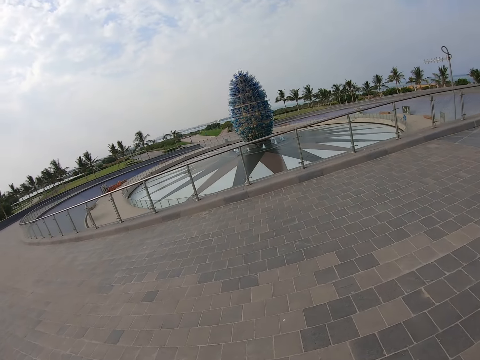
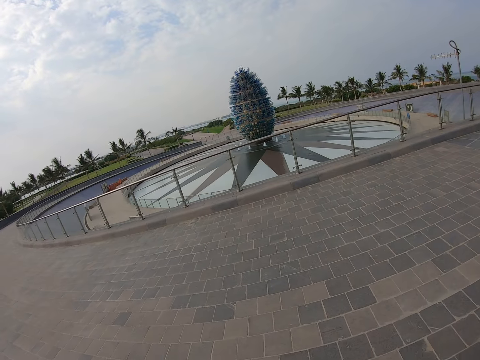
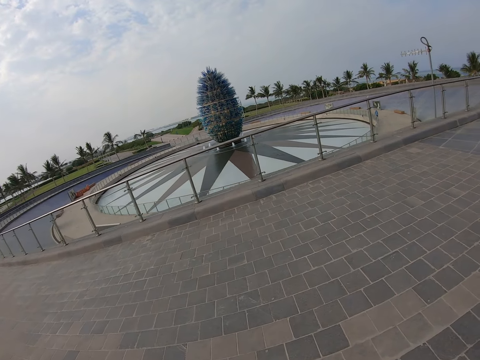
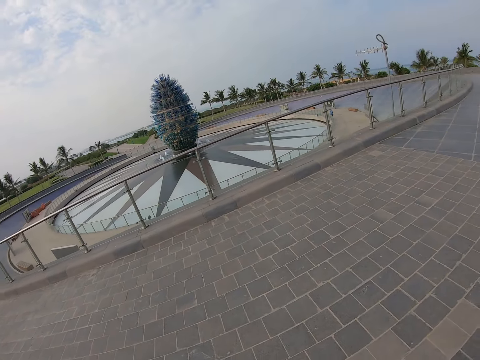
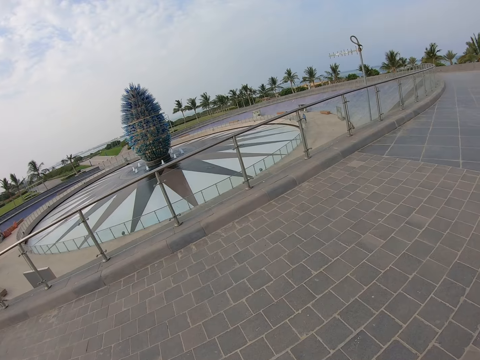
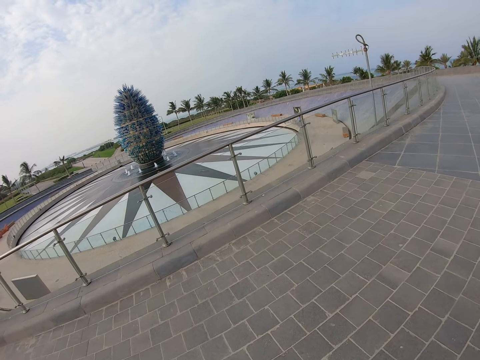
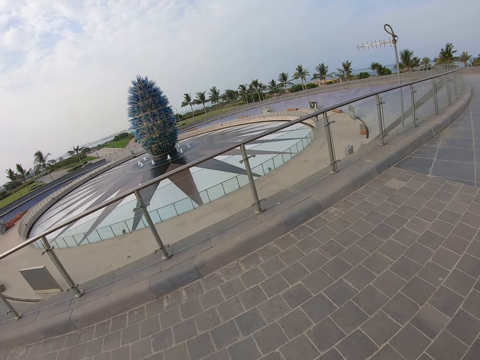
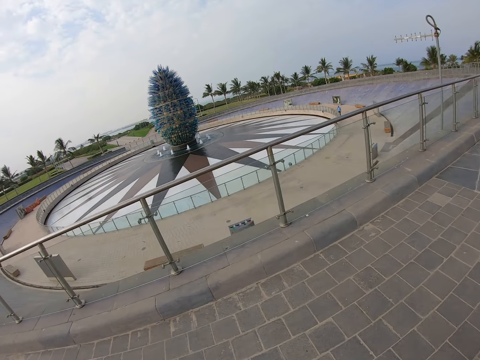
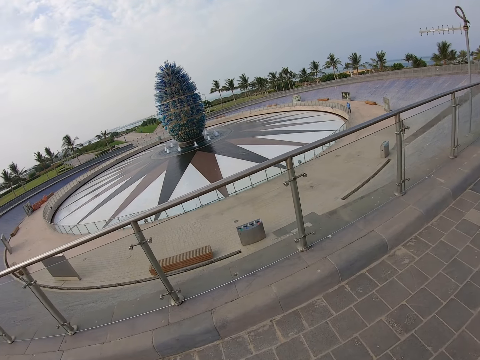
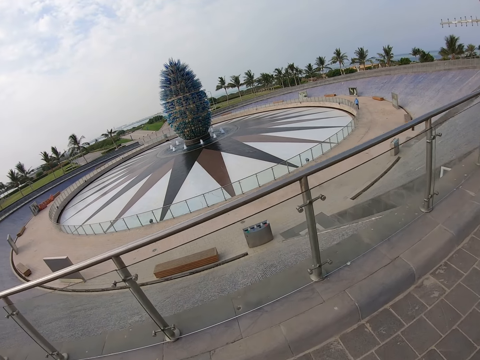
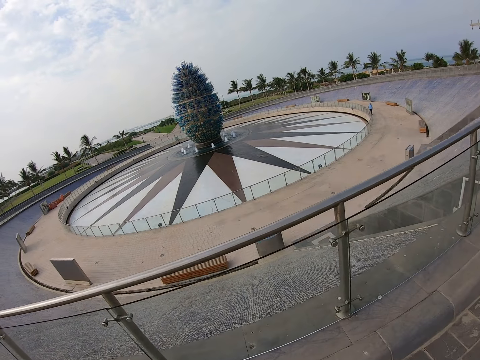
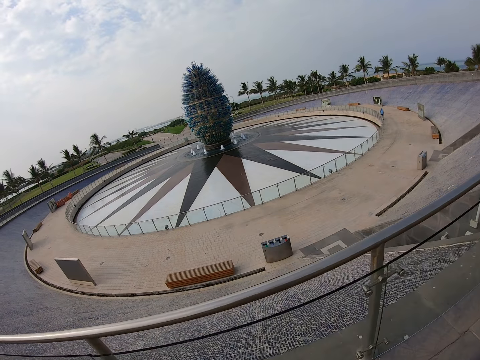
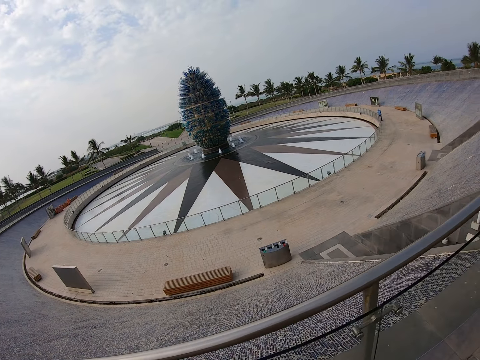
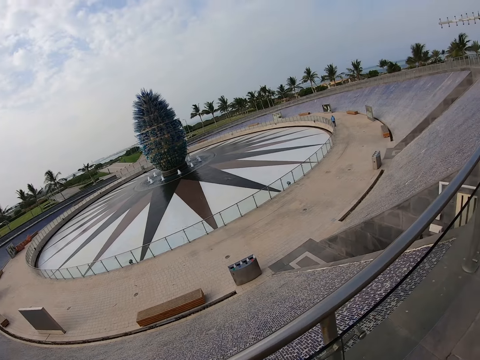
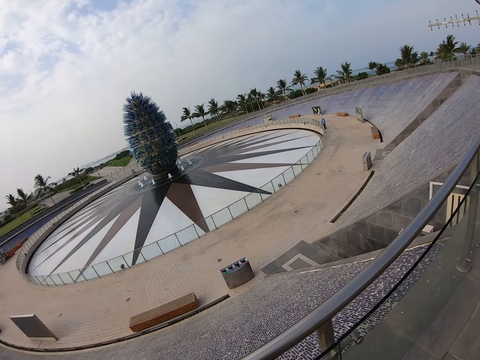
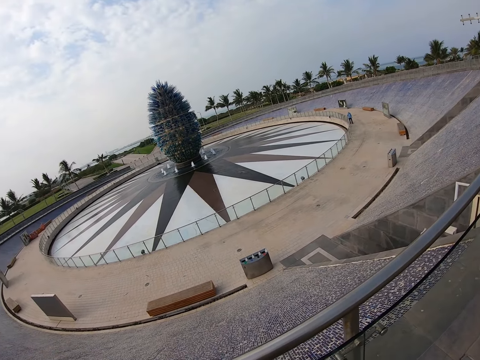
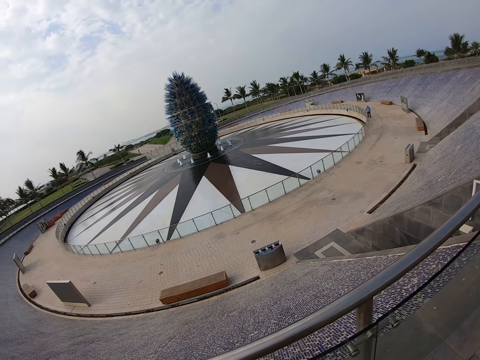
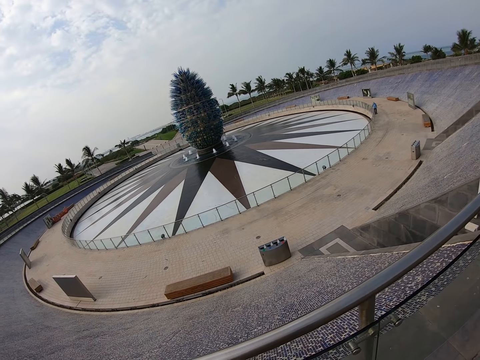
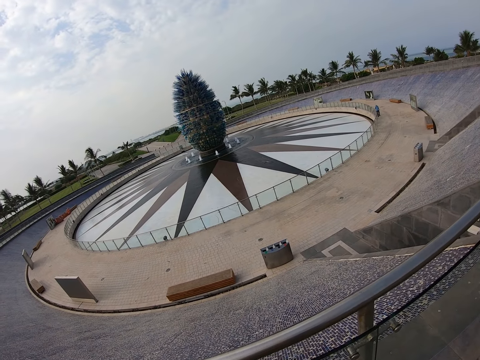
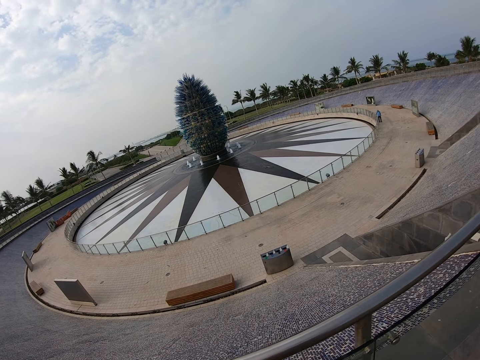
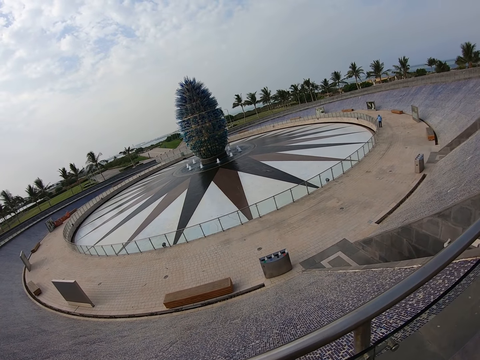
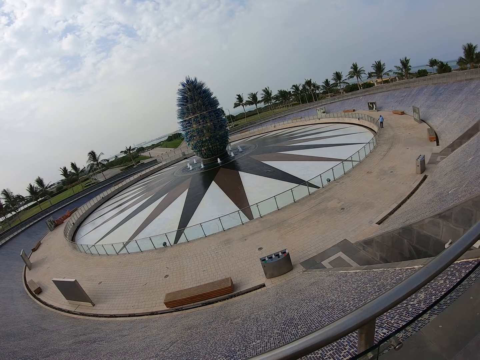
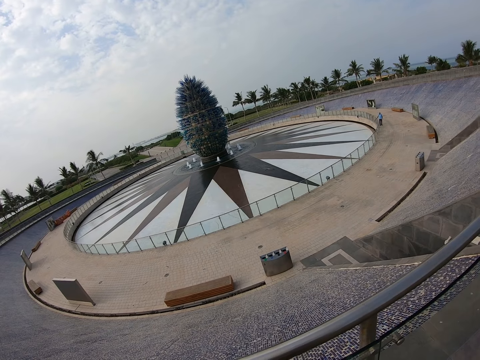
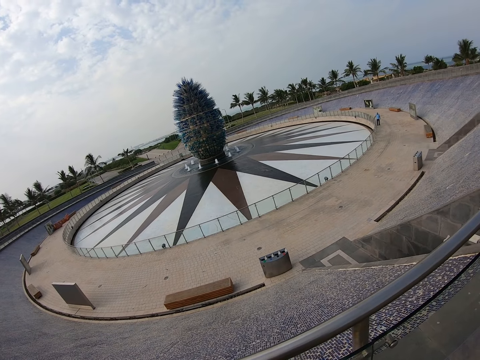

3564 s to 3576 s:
The camera wearer looks around the compound. They walk around the compound. They look around the compound.

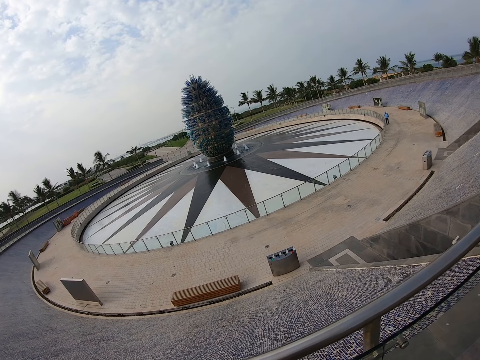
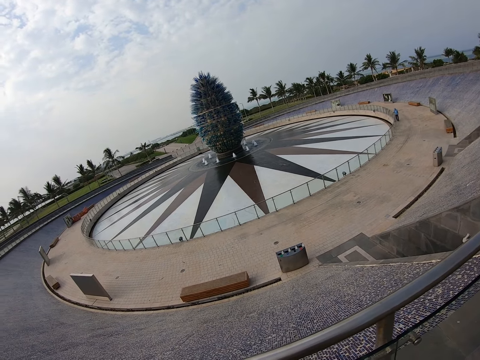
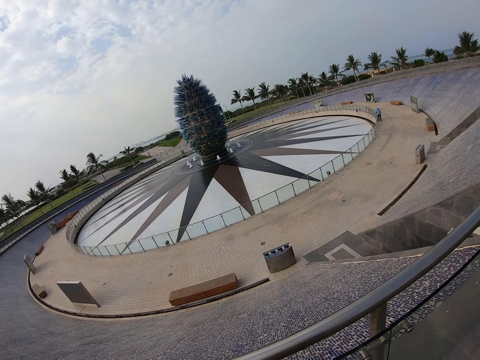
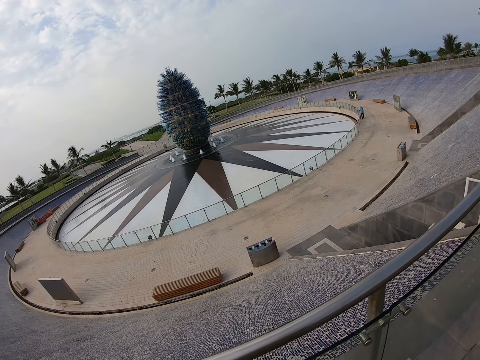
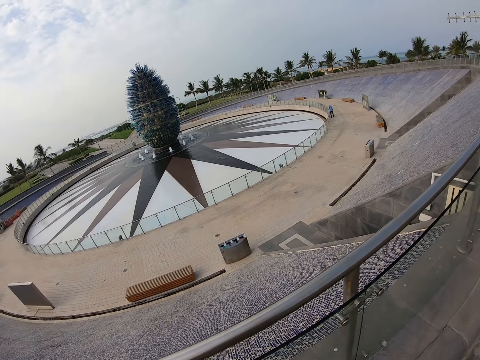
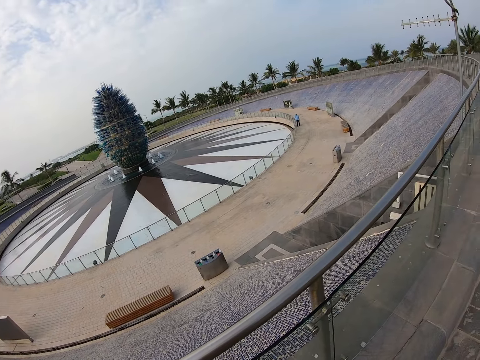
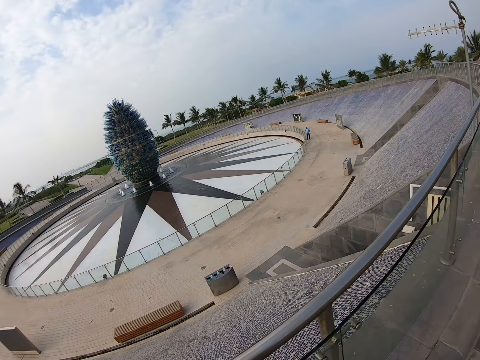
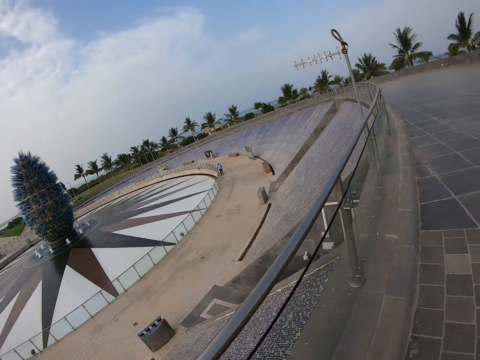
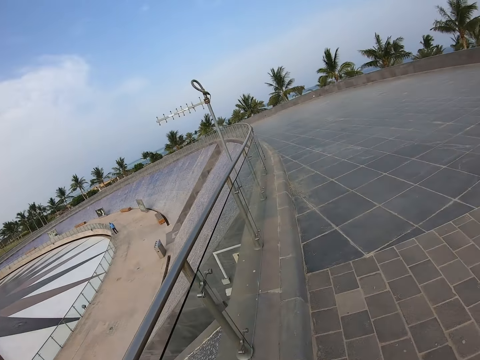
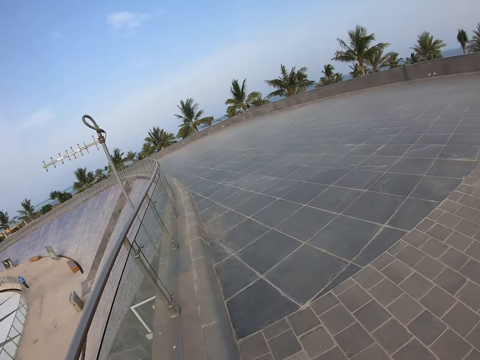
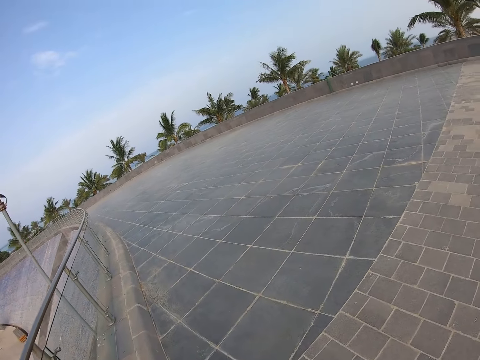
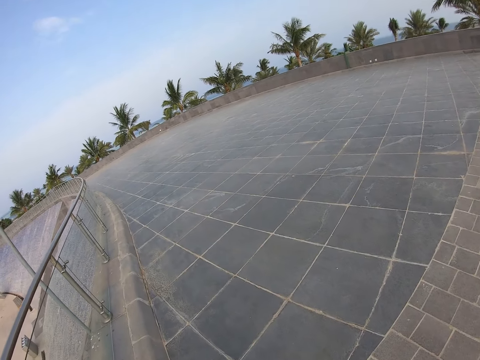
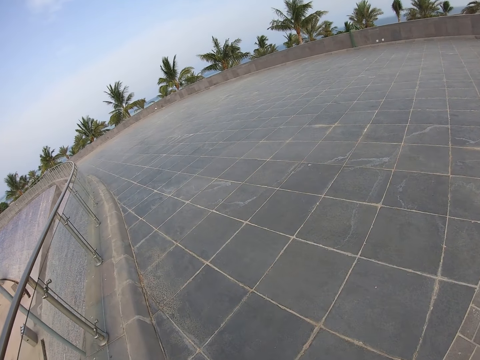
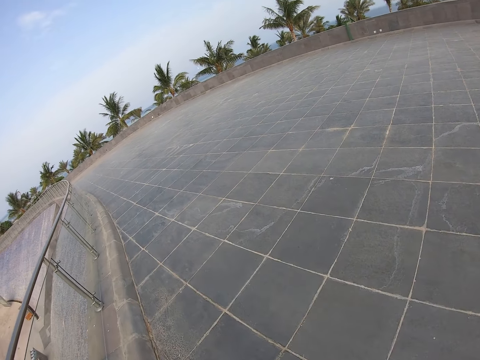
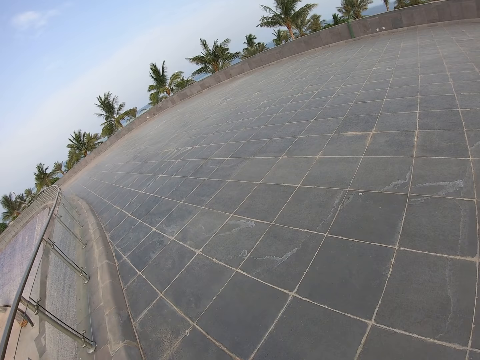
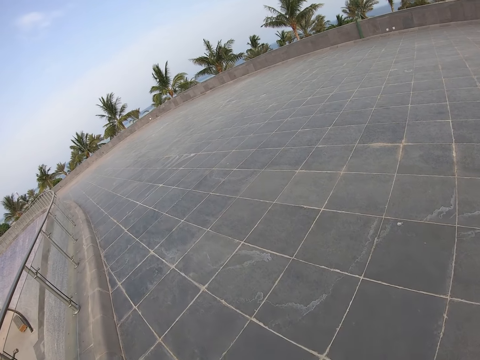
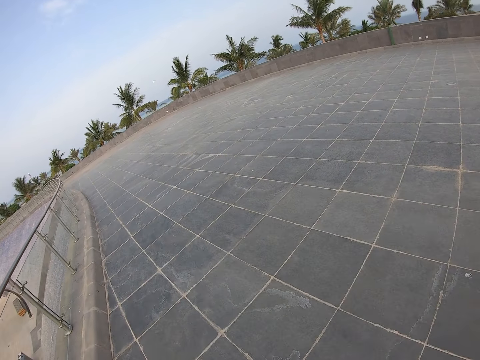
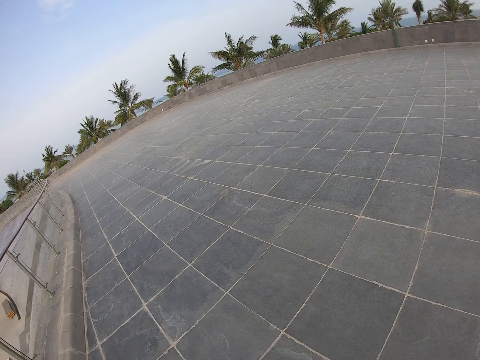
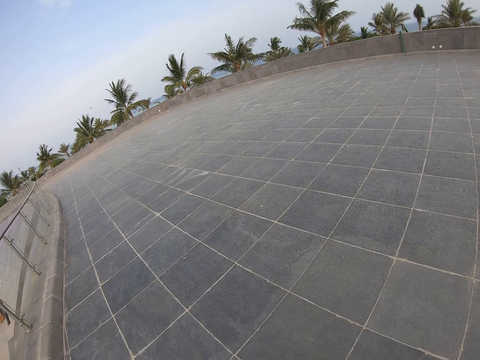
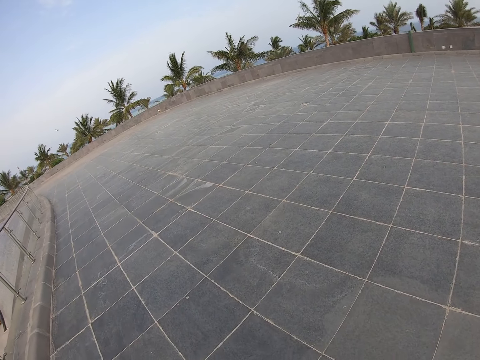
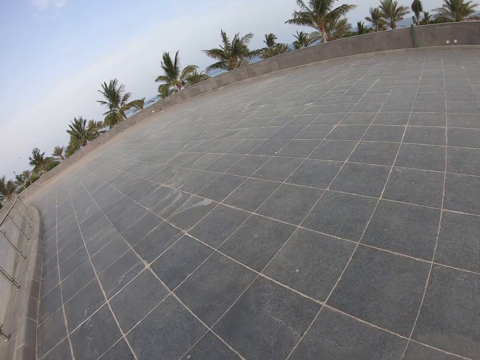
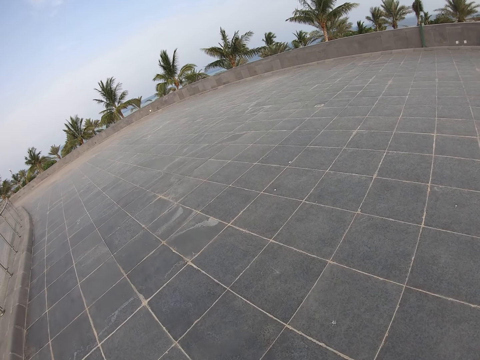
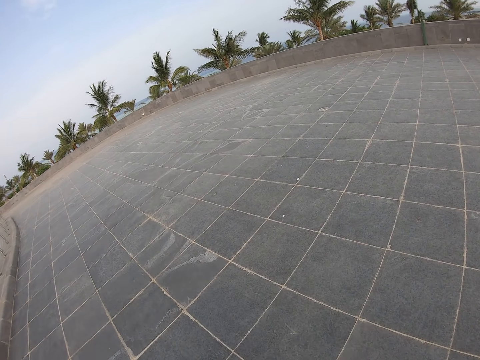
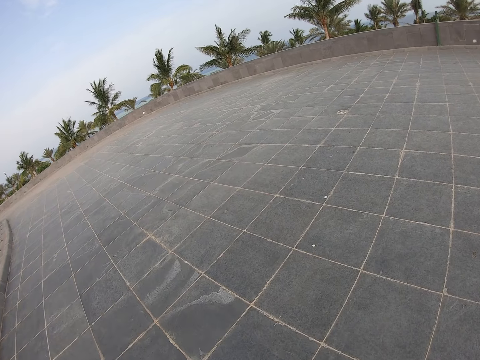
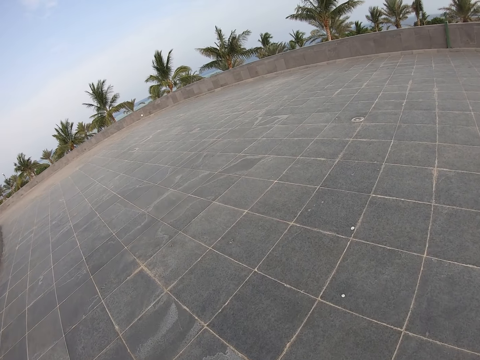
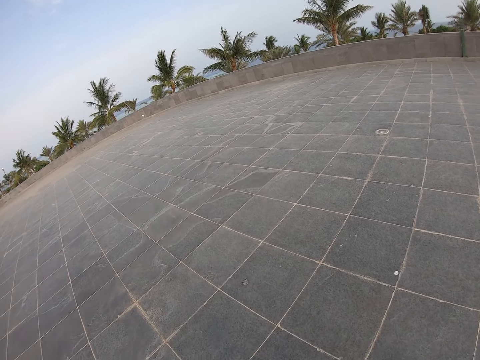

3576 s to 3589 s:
The camera wearer walks on the pavements. They walk around the compound.
